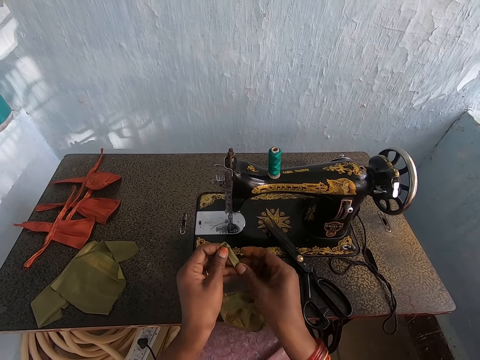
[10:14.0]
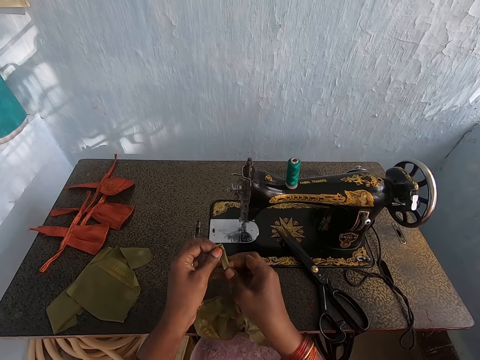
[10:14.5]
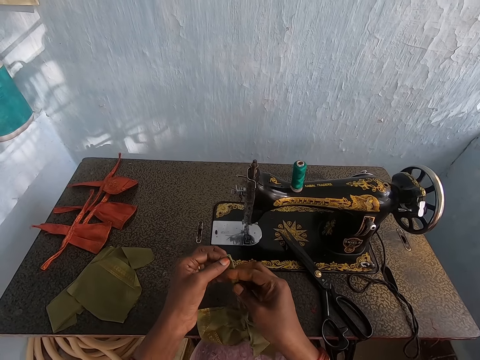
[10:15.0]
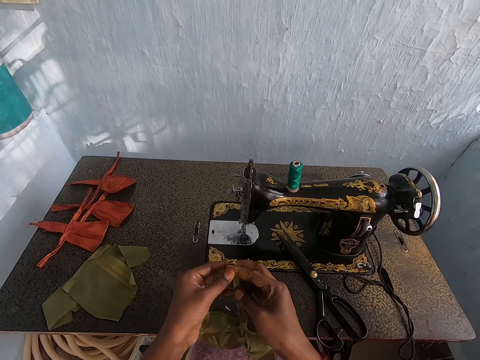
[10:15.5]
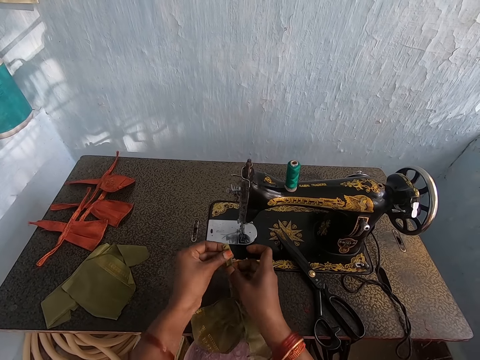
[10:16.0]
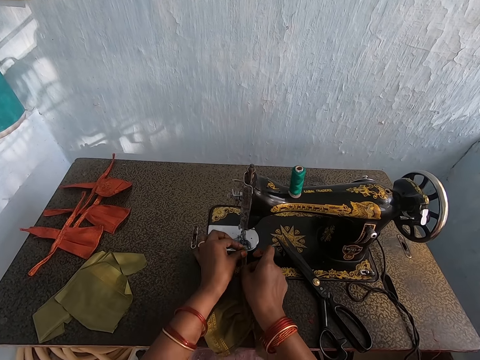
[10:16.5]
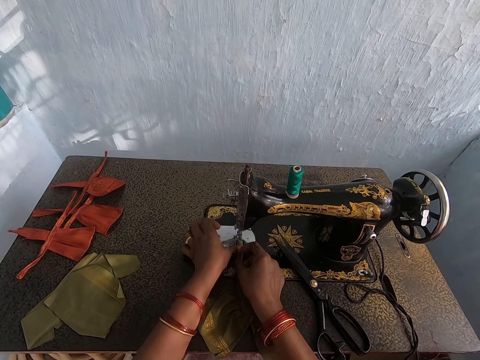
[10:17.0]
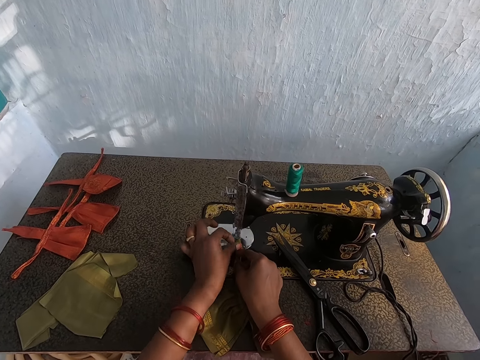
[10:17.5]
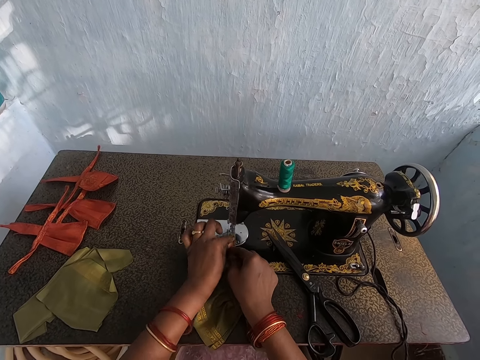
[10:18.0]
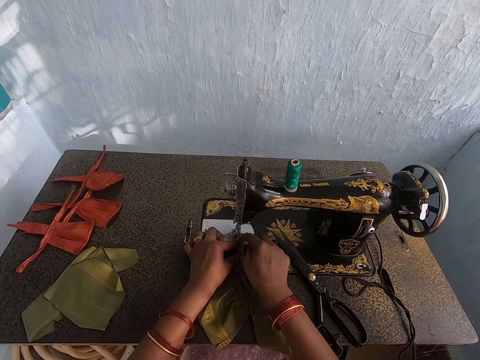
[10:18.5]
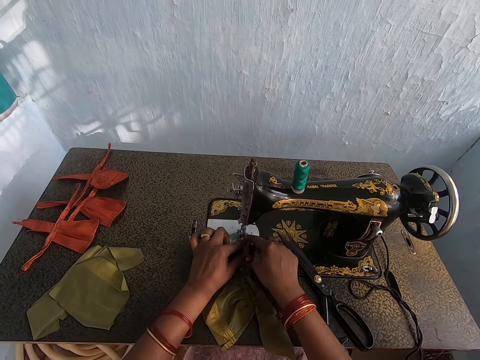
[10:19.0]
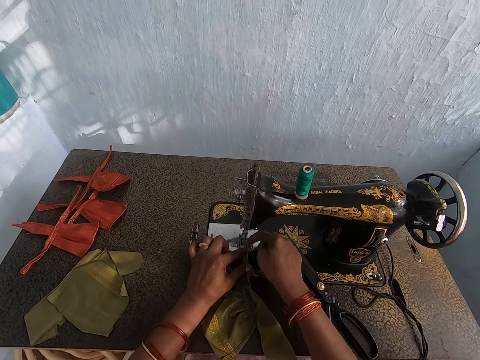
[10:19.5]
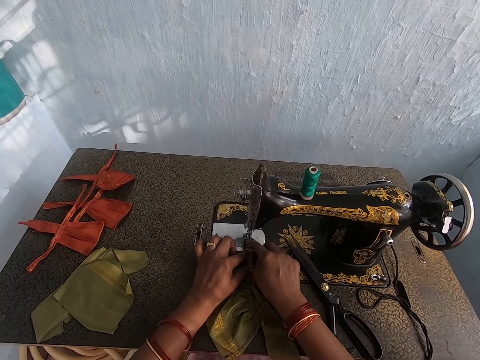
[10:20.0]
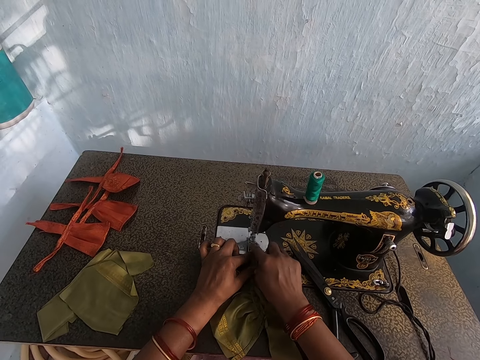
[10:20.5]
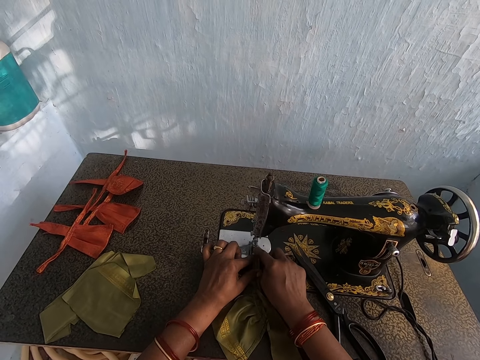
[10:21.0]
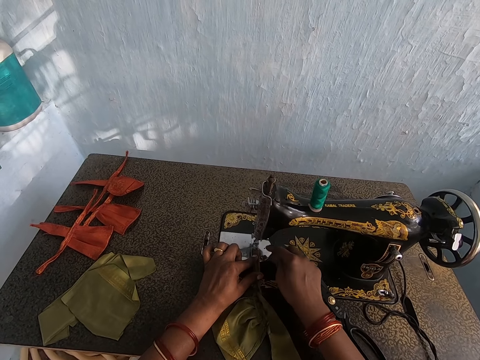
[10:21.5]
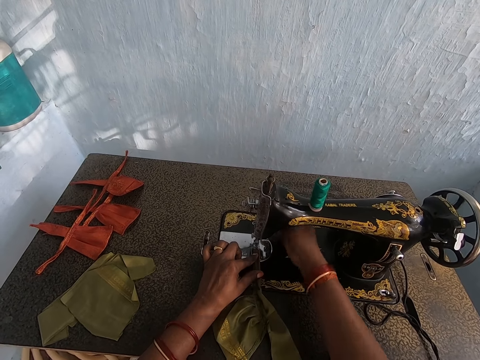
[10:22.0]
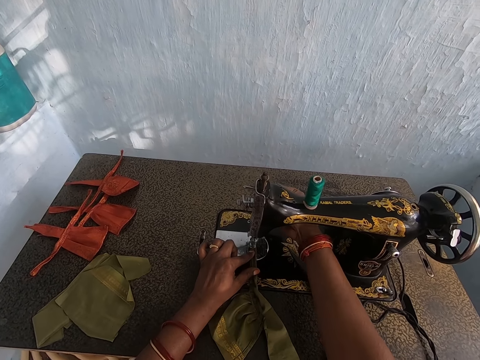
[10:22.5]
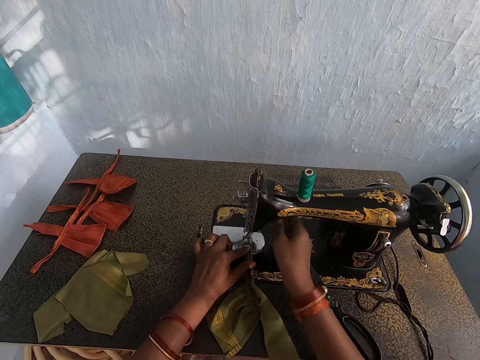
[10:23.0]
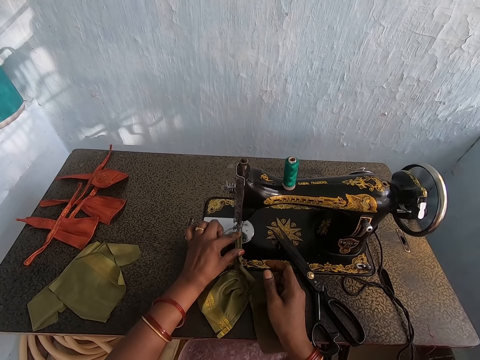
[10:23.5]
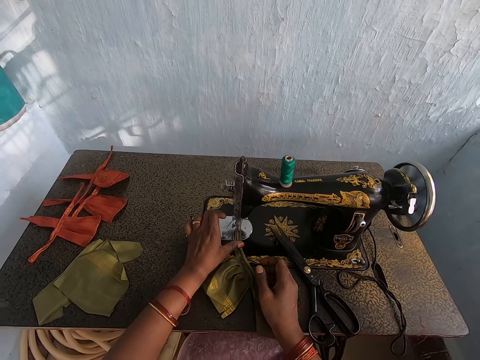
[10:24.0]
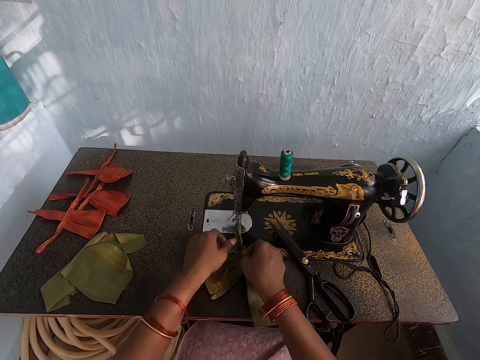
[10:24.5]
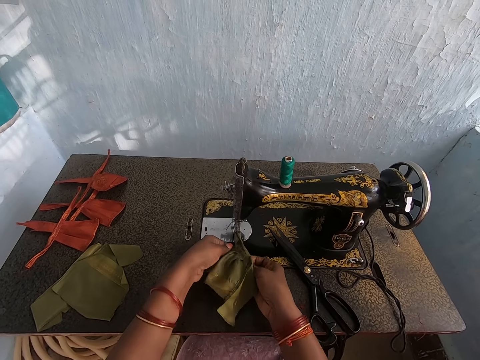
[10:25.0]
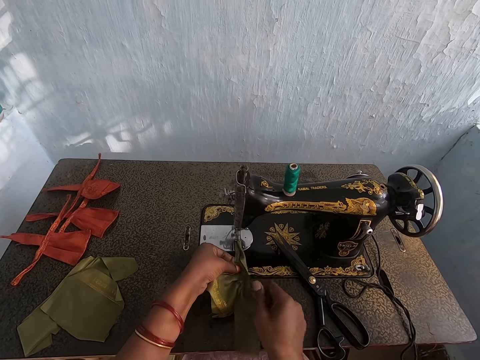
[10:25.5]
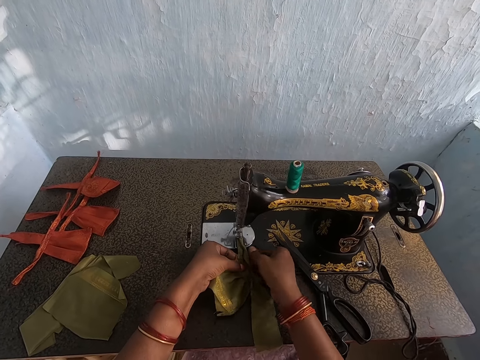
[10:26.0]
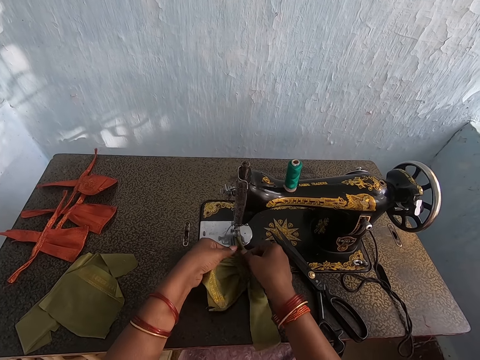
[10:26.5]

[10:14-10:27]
The camera wearer sets the fabric under the presser foot of the sewing machine with both hands. She lowers the presser bar lifter on the sewing machine with her right hand. She sews the fabrics on the sewing machine with her left hand. She adjusts the fabric on the sewing machine with her hands.

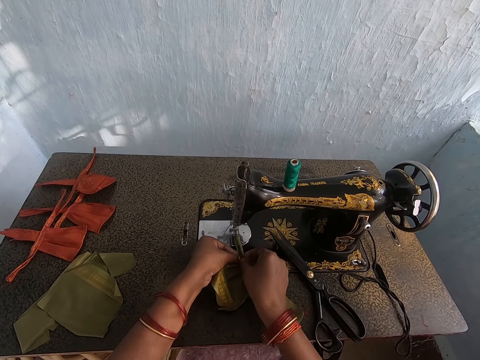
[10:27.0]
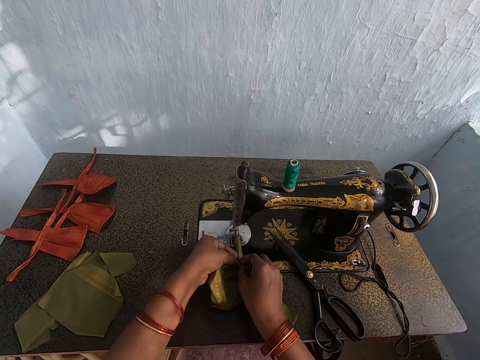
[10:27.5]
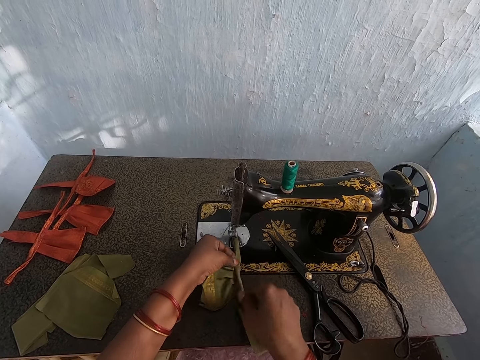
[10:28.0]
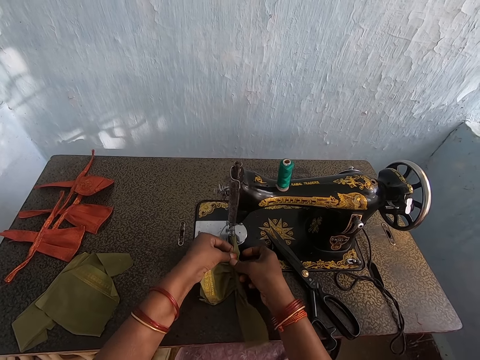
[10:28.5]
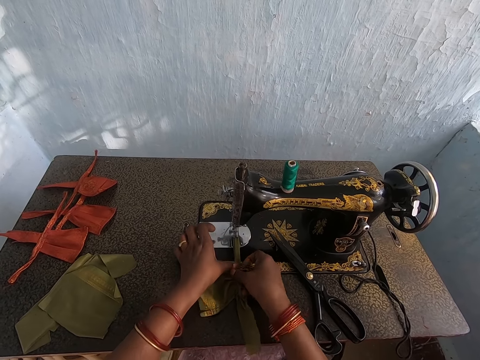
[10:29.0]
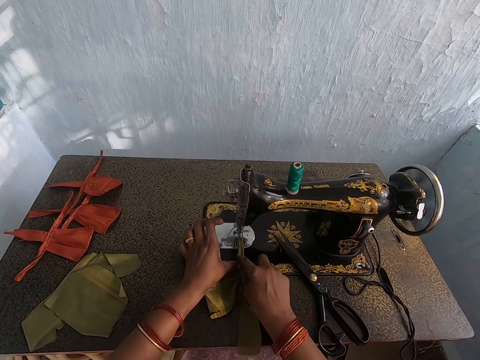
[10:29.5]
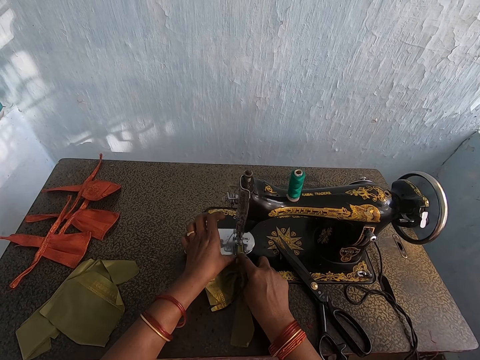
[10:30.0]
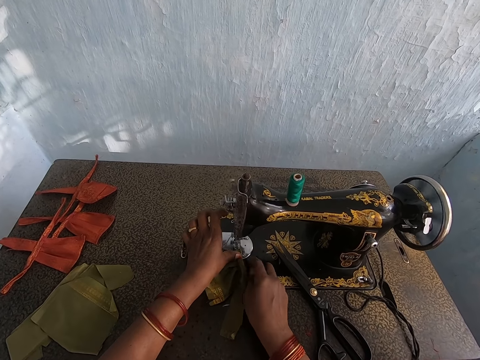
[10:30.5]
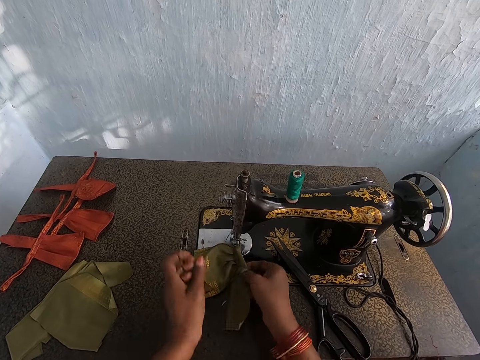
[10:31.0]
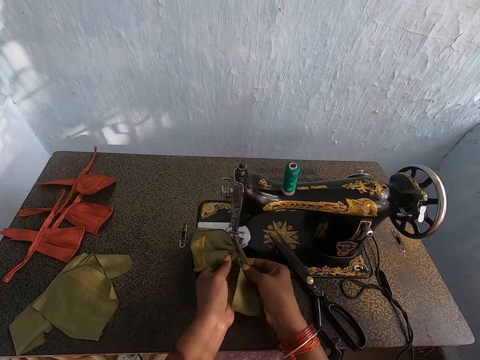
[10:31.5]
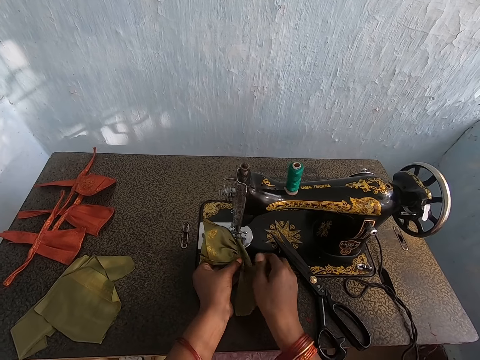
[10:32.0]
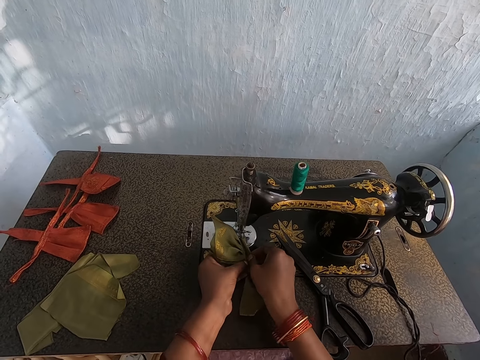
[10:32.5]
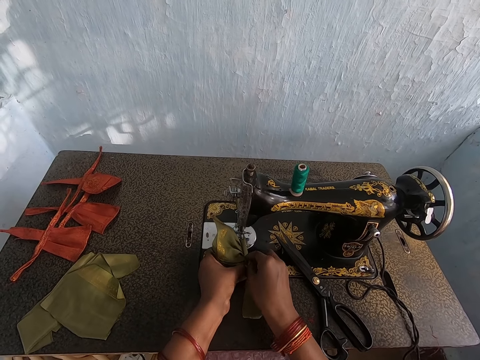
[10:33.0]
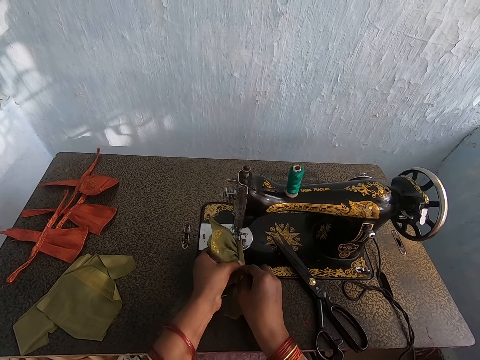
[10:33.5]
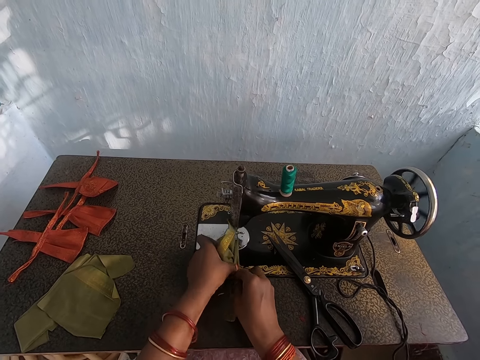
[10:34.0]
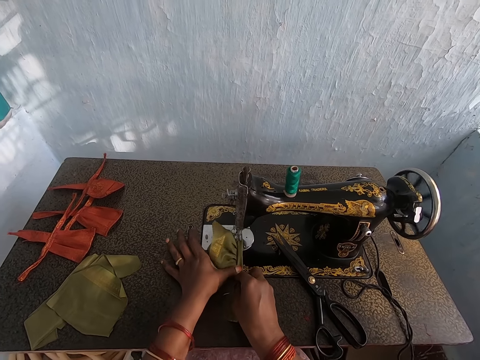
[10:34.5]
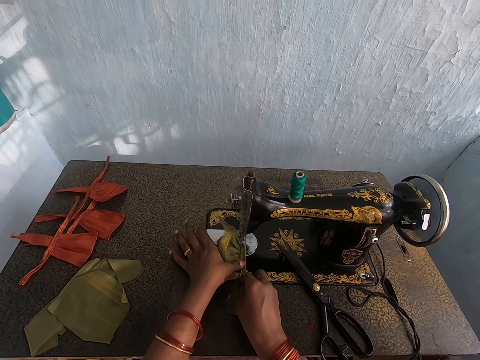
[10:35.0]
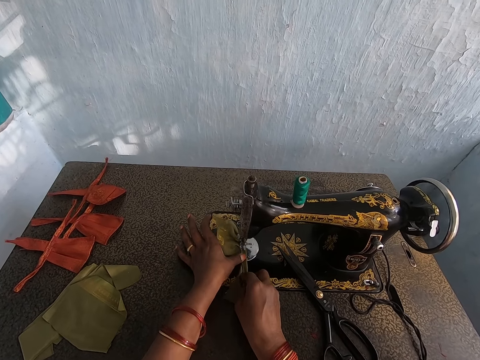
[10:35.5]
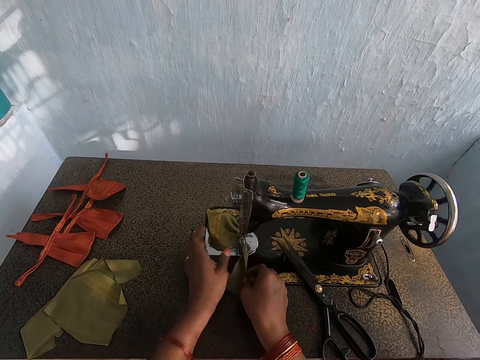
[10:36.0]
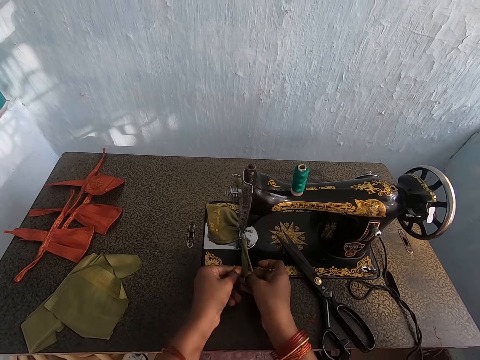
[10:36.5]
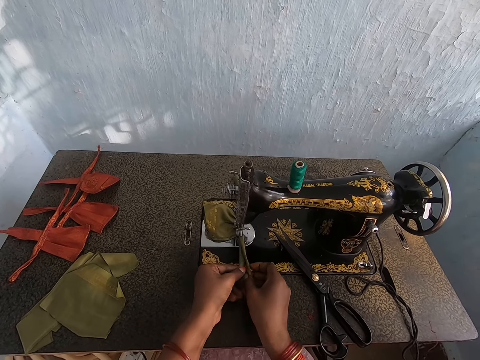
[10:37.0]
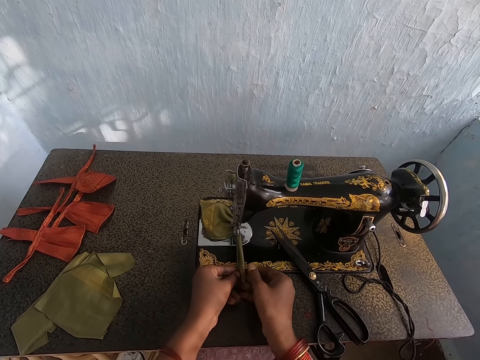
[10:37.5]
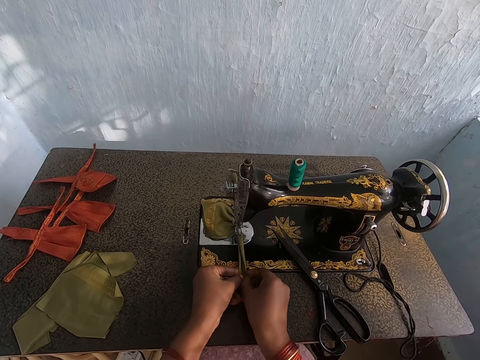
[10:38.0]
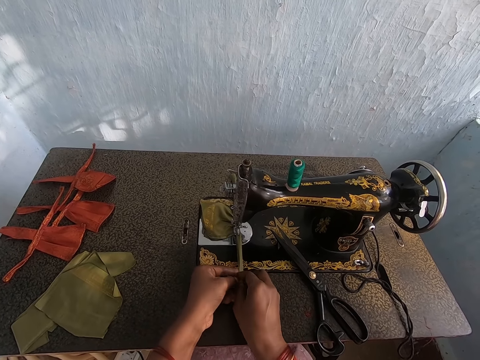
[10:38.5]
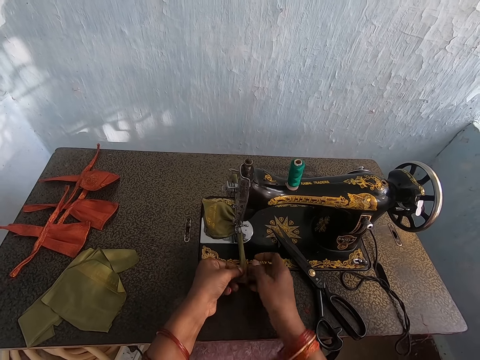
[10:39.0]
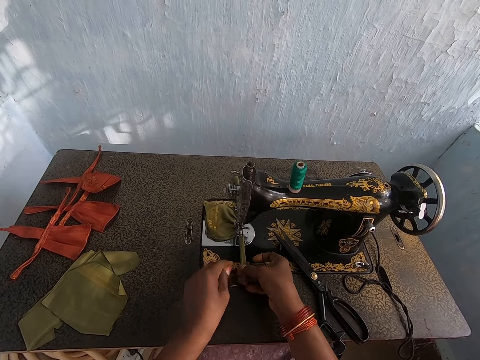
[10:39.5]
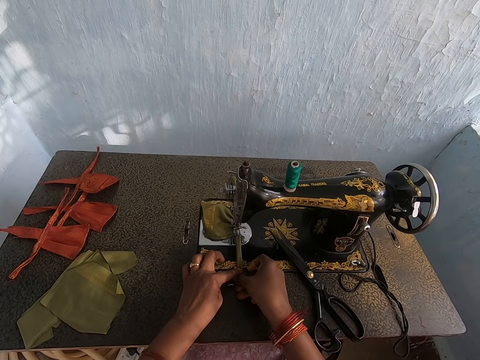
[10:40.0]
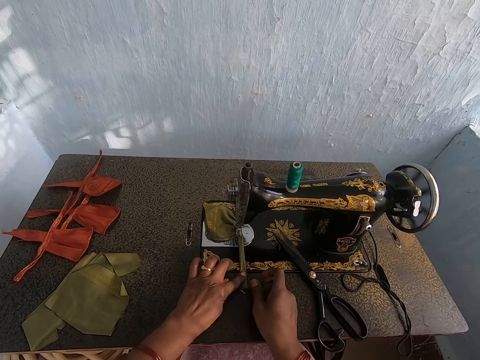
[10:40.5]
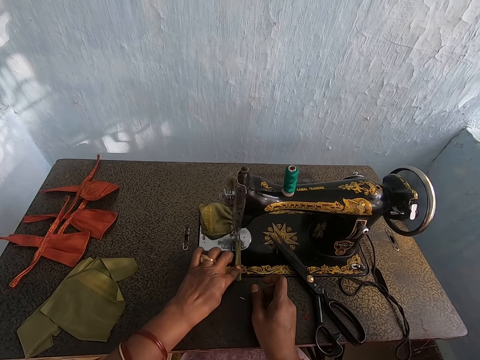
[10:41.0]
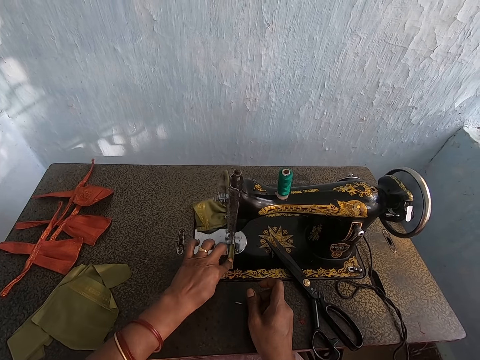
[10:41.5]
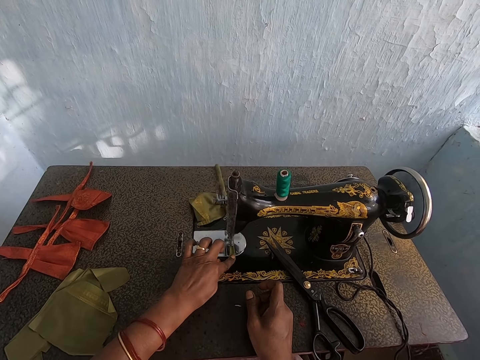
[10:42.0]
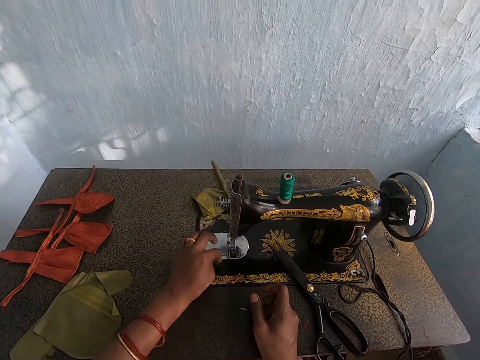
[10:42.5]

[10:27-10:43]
The camera wearer folds the cloth. She sews the fabrics on the sewing machine with her left hand. She holds the cloth. She adjusts the fabric on the sewing machine with her hands. She folds the cloth. She sews the fabrics on the sewing machine with her left hand. She folds the cloth. She adjusts the fabric on the sewing machine with her hands. She sews the fabrics on the sewing machine with her left hand.
